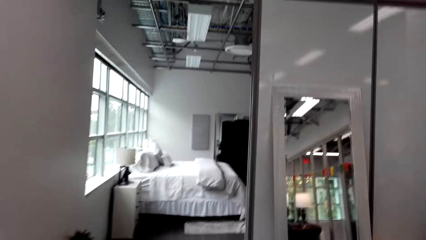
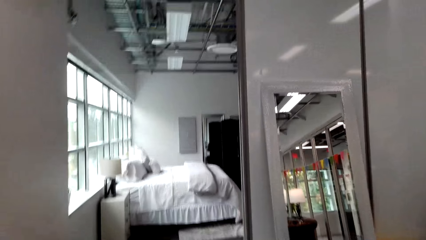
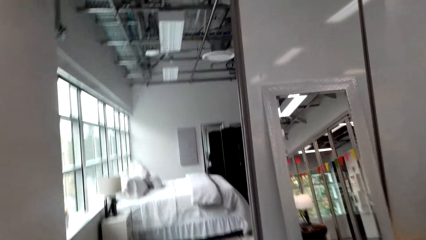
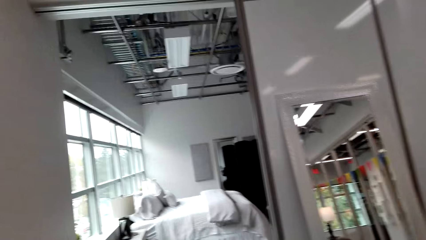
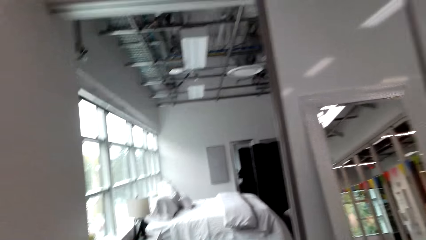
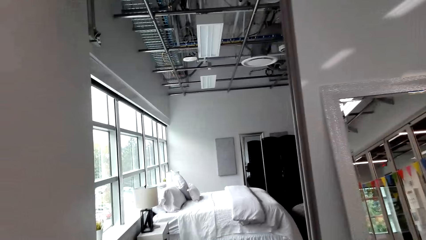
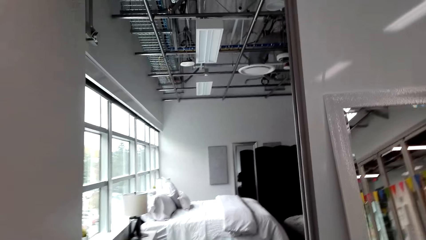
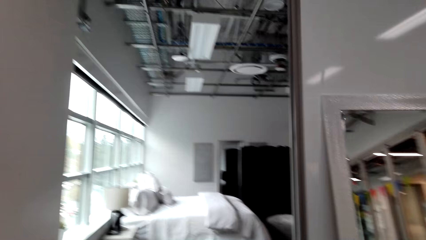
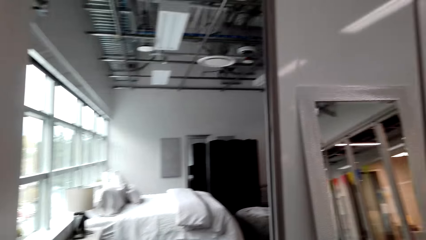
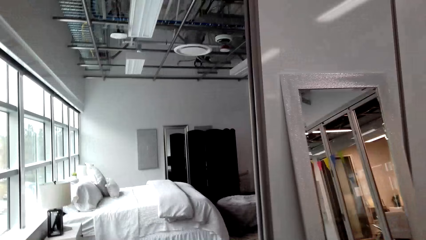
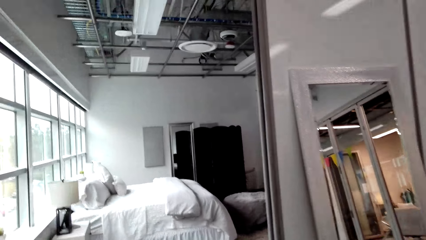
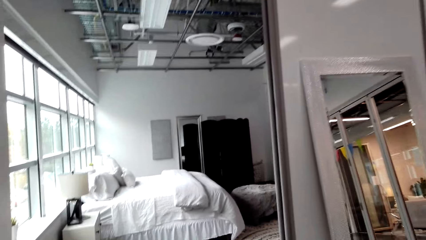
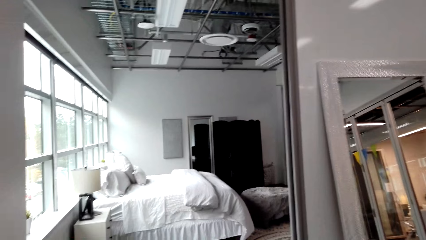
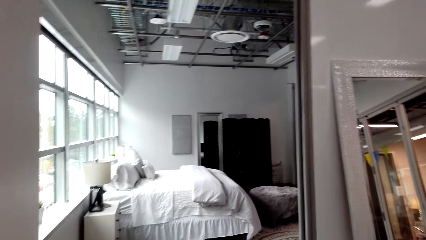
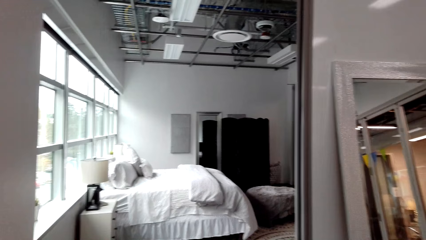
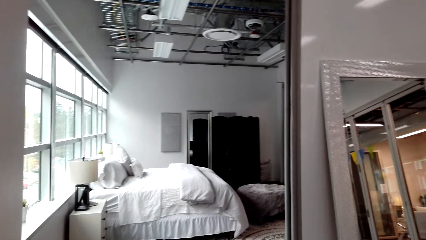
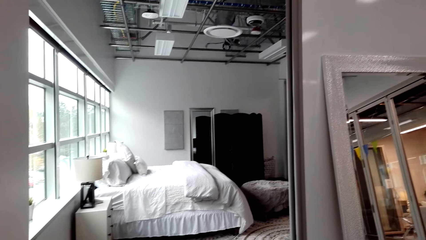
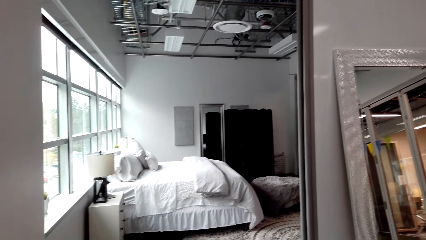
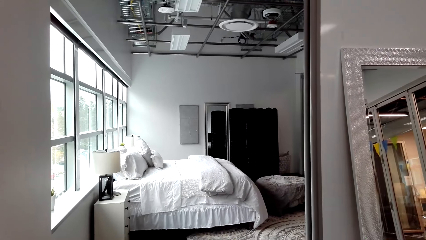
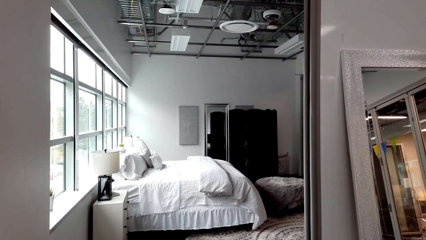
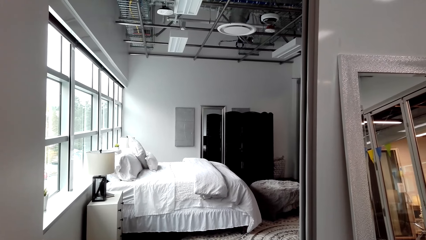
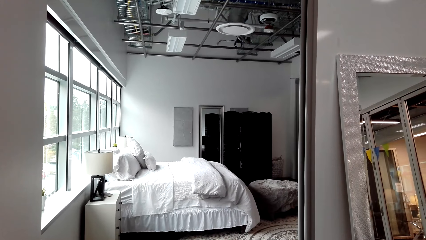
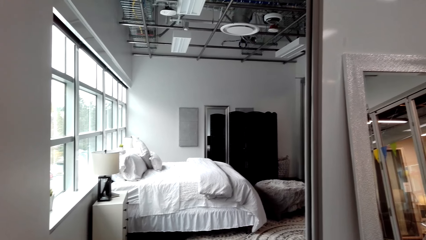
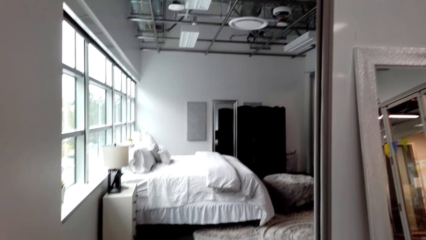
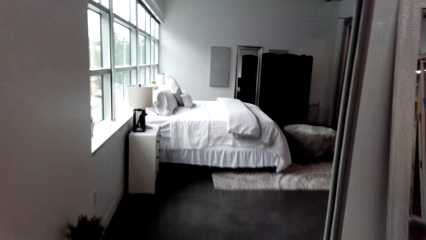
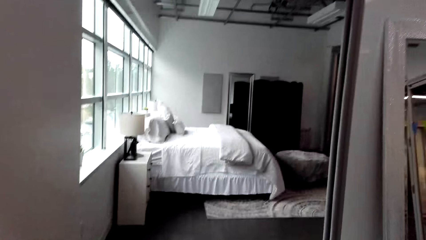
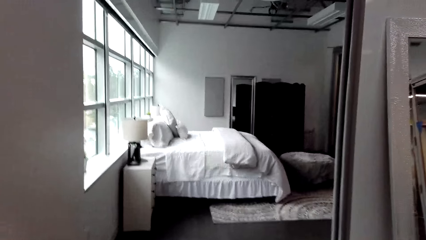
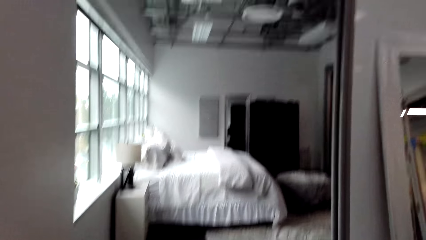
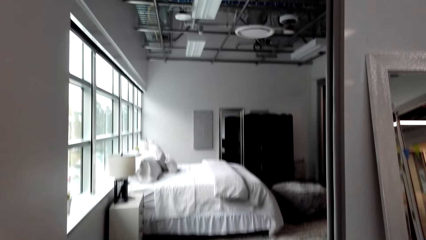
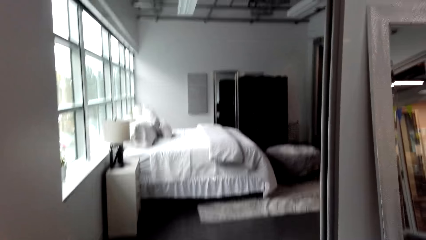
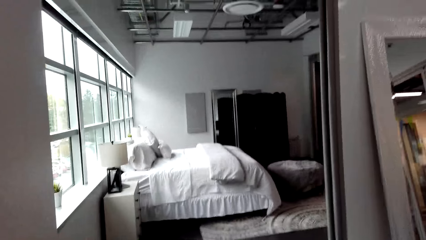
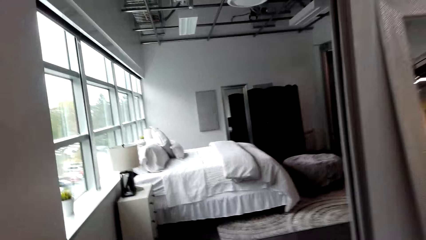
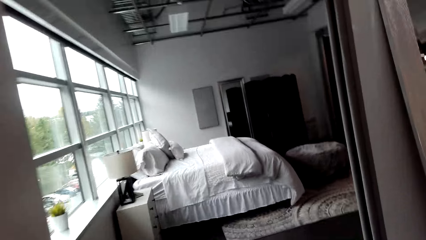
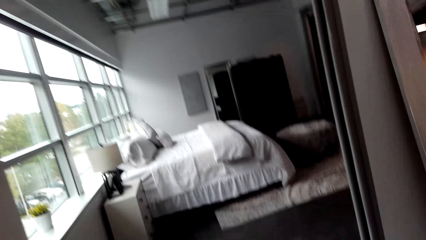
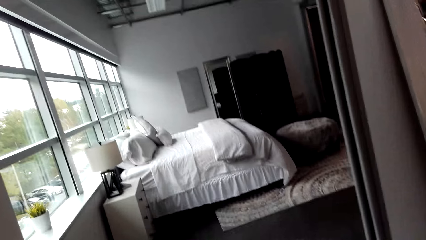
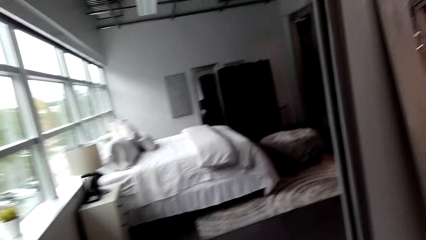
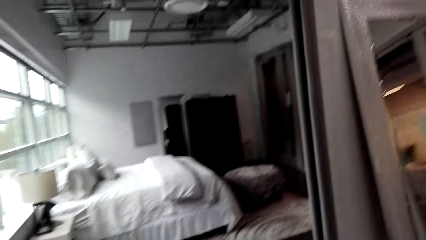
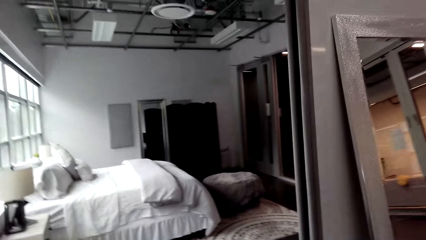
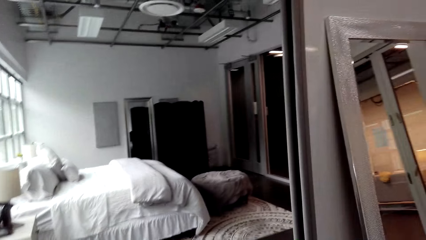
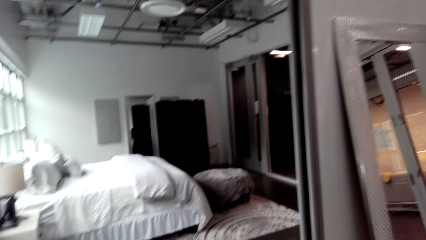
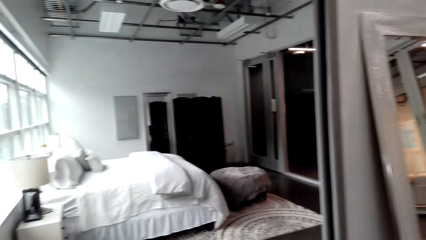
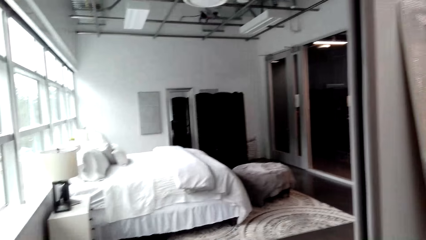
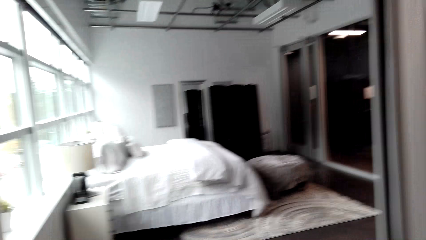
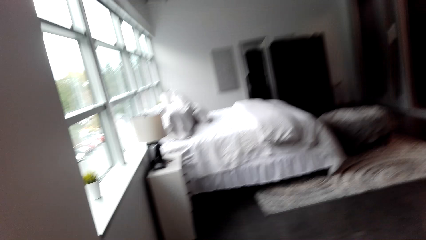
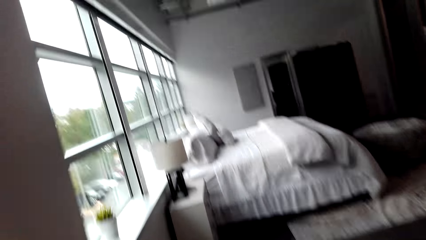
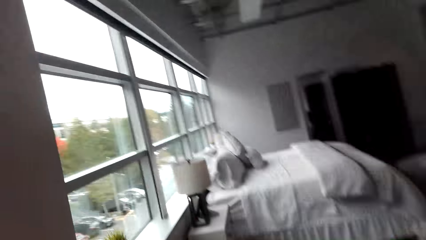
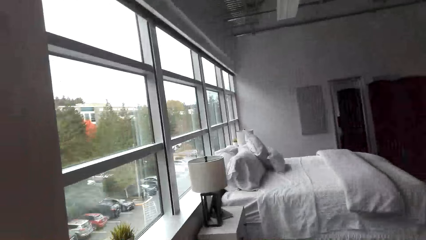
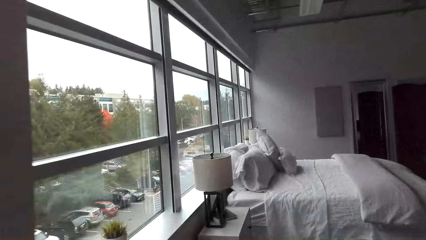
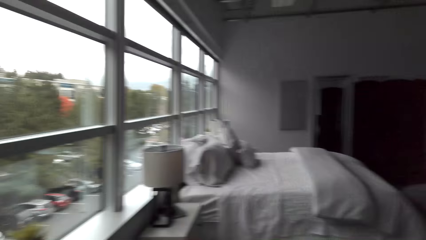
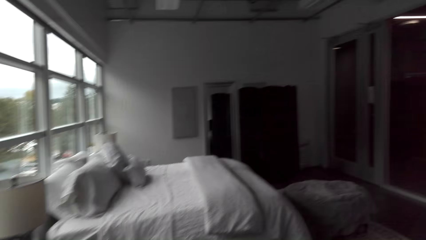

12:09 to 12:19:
The camera wearer stares at the bed. They walk in the bedroom.

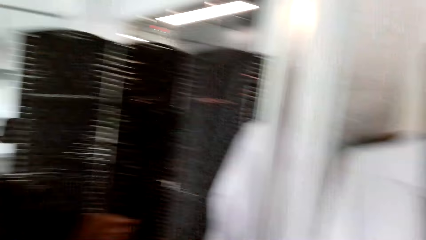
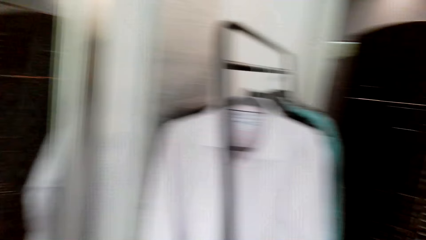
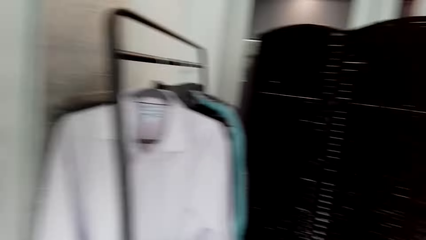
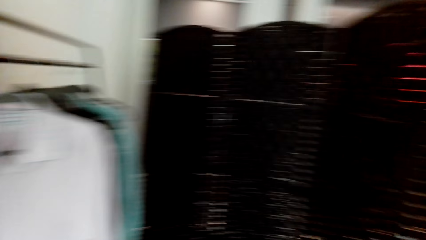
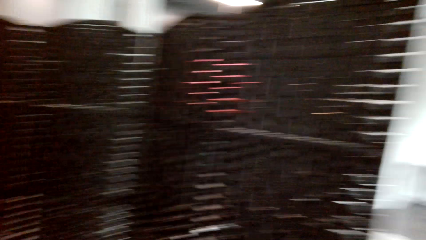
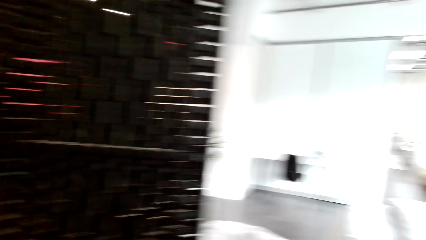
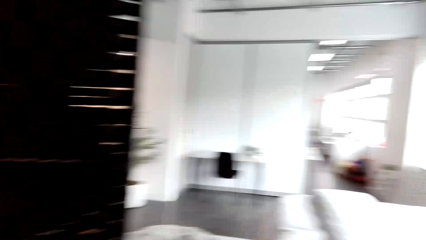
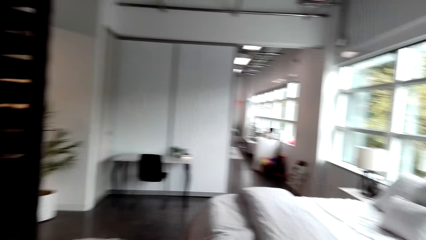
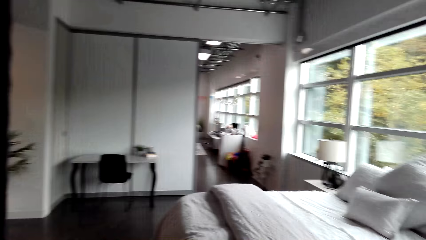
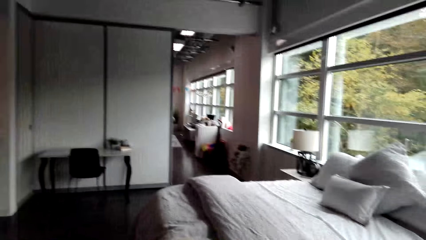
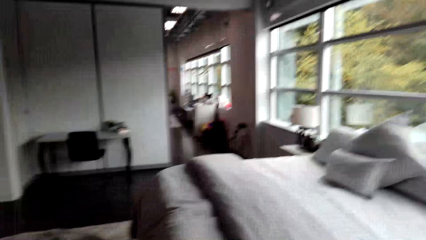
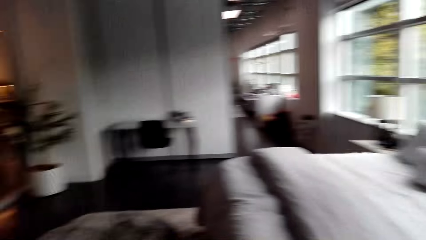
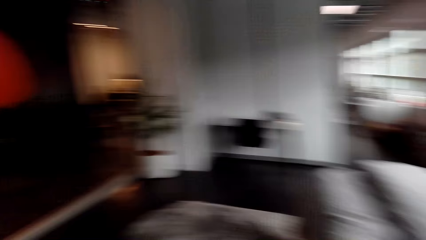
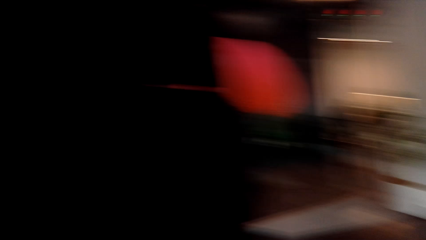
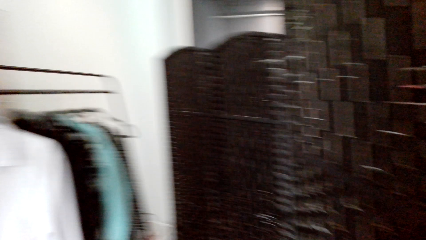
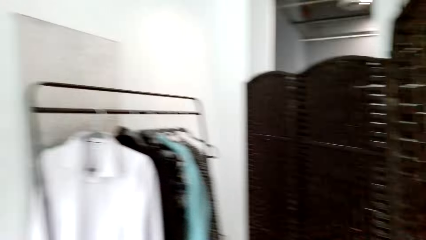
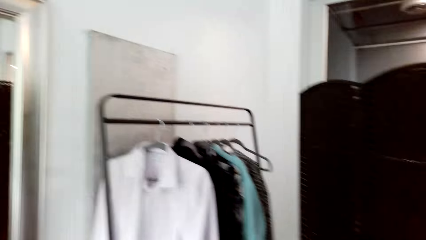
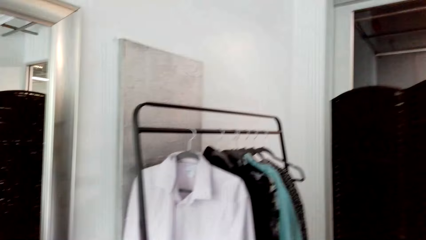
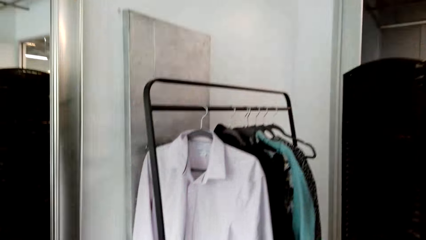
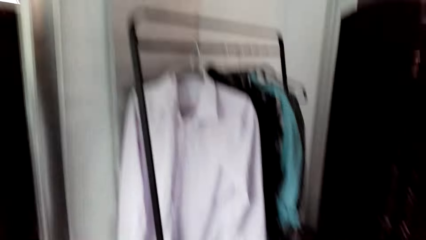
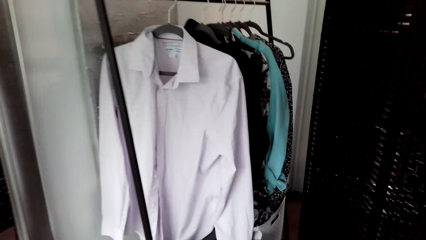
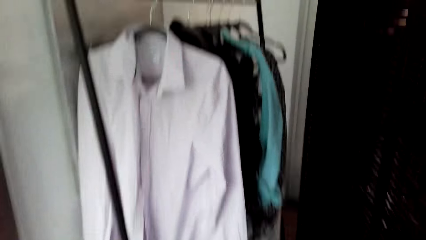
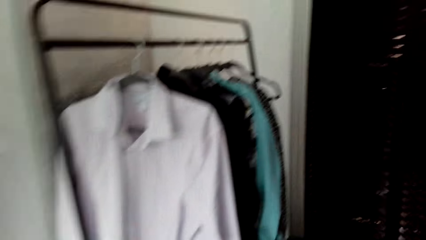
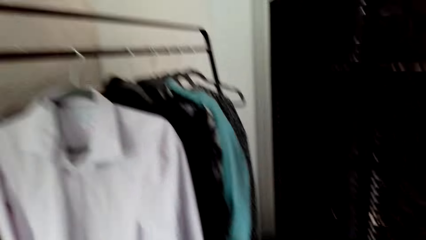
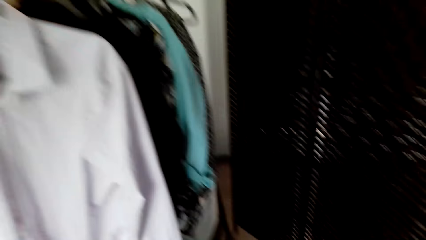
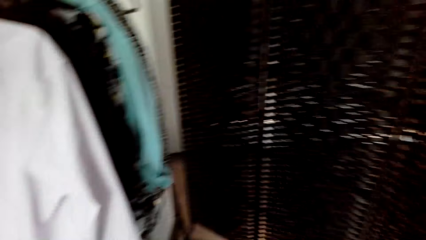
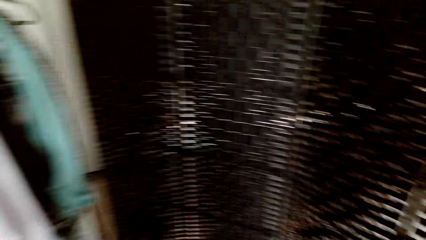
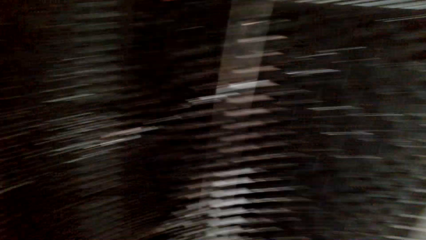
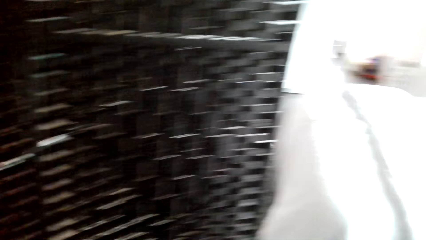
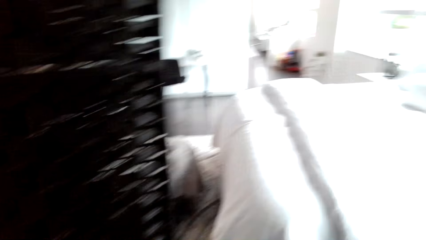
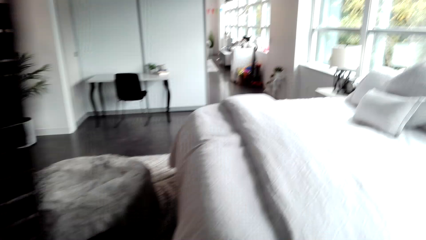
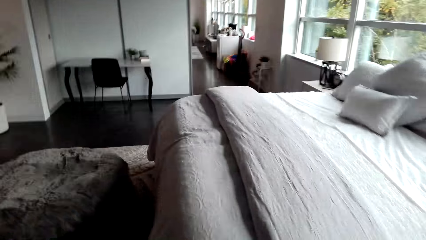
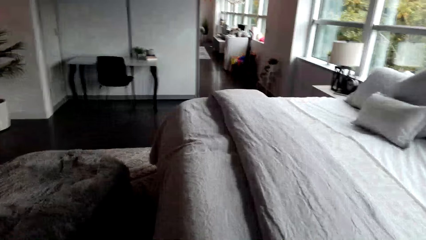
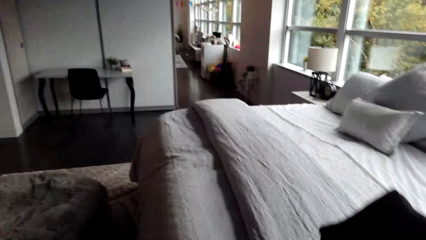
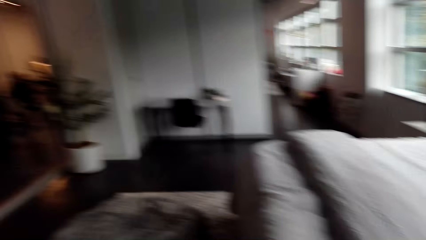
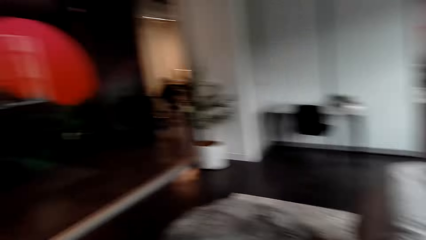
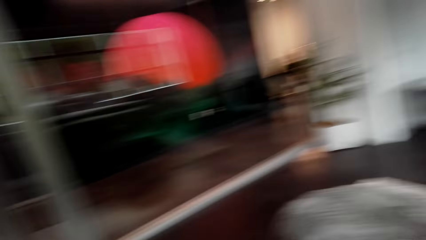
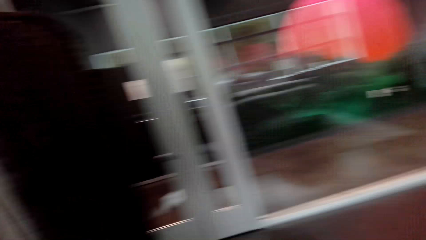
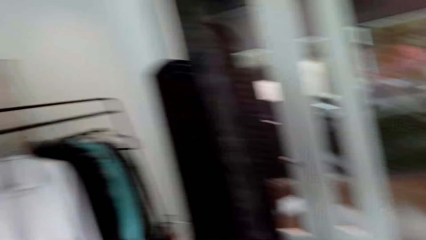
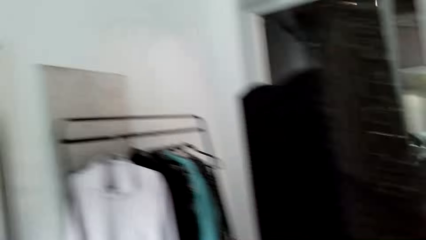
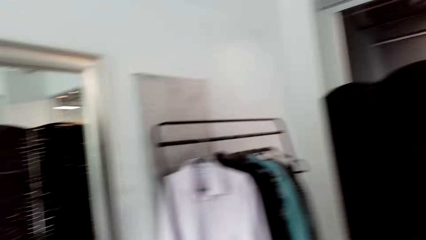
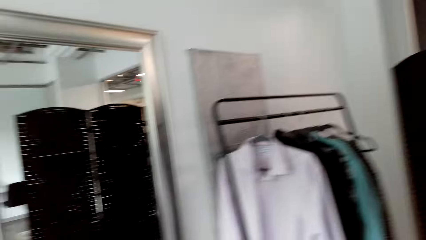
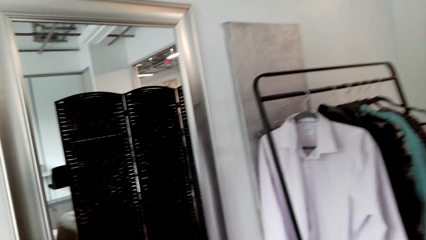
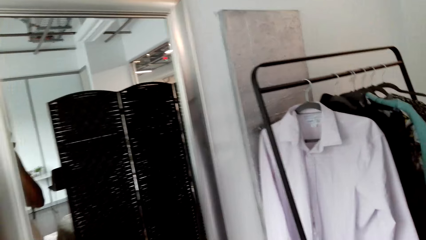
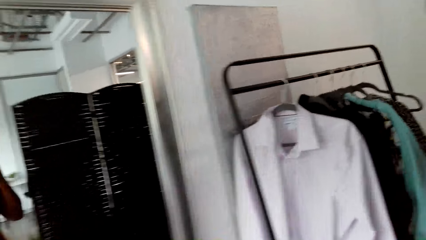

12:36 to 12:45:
The camera wearer looks around the bedroom. They walk in the room. They walk in the bedroom.
